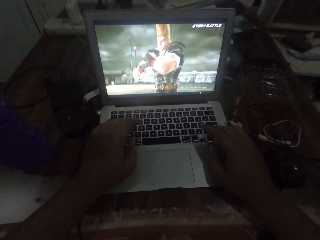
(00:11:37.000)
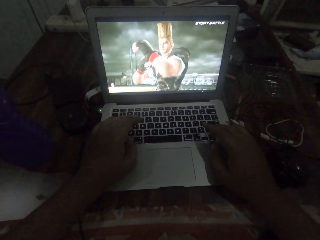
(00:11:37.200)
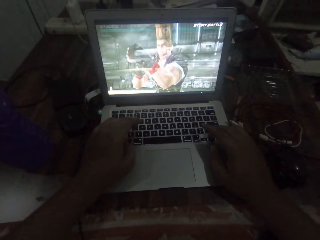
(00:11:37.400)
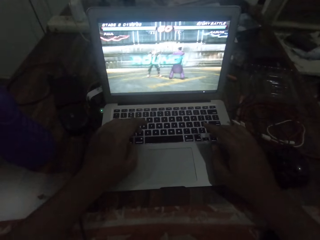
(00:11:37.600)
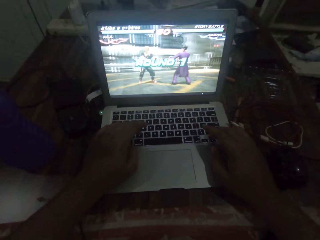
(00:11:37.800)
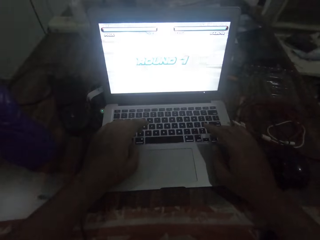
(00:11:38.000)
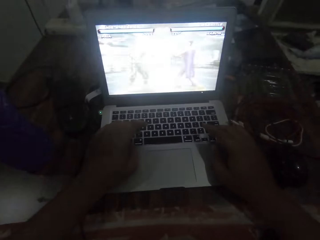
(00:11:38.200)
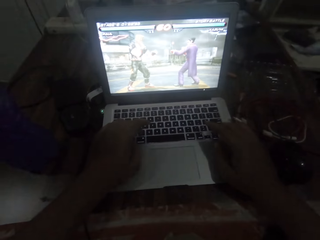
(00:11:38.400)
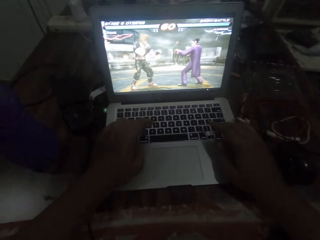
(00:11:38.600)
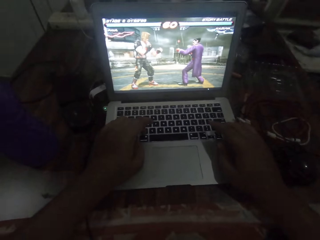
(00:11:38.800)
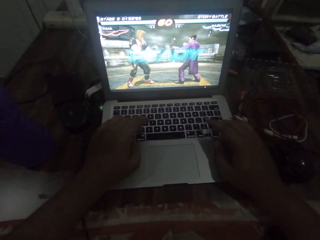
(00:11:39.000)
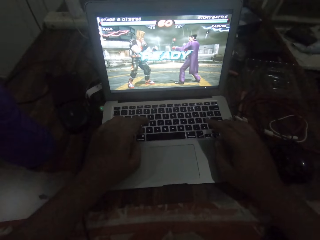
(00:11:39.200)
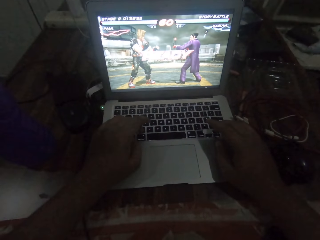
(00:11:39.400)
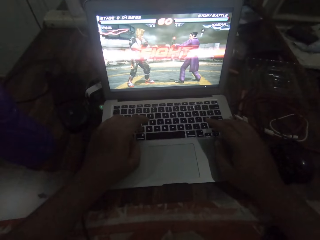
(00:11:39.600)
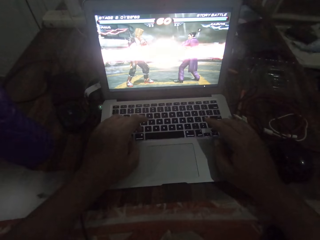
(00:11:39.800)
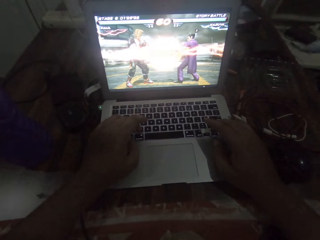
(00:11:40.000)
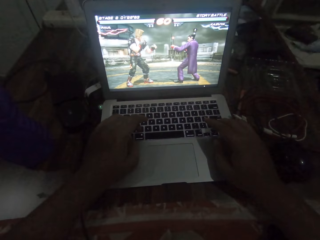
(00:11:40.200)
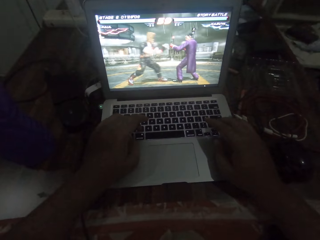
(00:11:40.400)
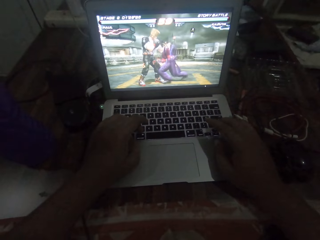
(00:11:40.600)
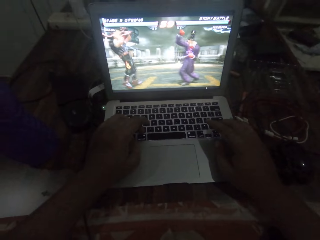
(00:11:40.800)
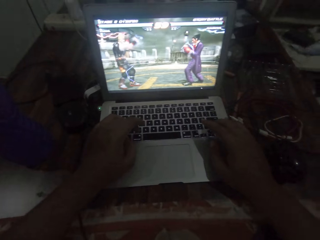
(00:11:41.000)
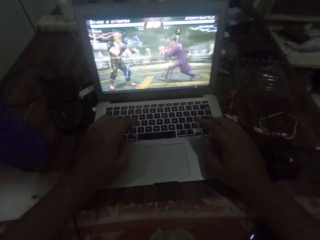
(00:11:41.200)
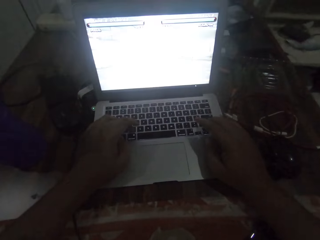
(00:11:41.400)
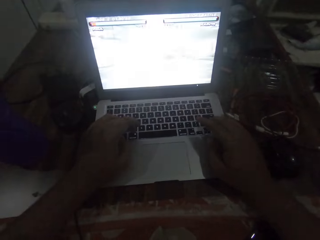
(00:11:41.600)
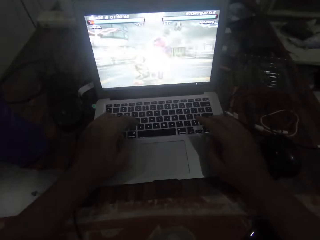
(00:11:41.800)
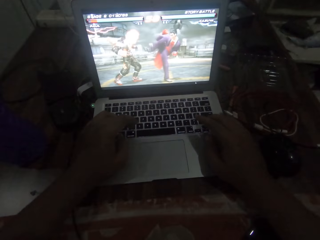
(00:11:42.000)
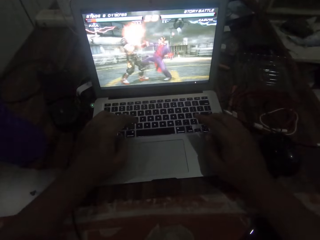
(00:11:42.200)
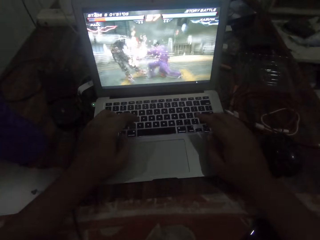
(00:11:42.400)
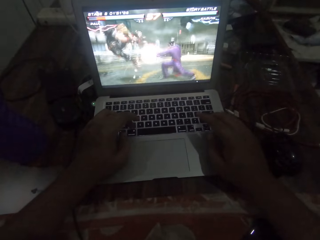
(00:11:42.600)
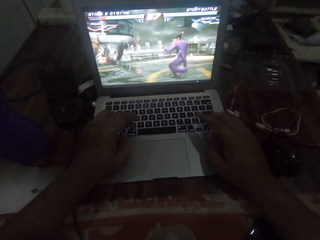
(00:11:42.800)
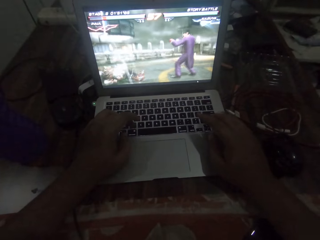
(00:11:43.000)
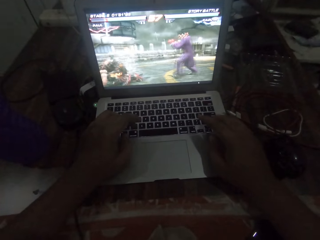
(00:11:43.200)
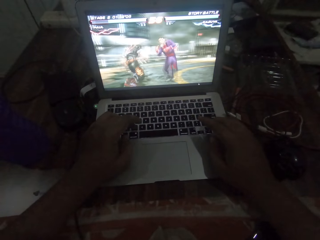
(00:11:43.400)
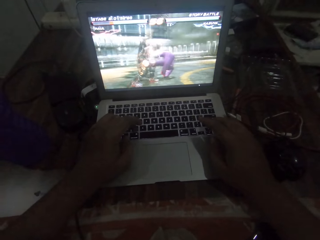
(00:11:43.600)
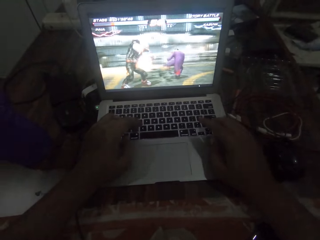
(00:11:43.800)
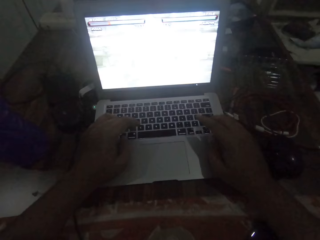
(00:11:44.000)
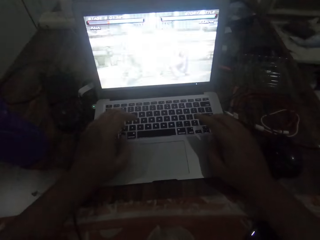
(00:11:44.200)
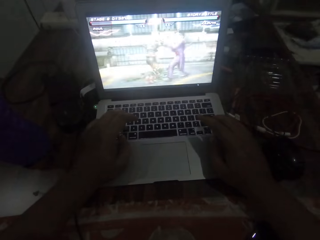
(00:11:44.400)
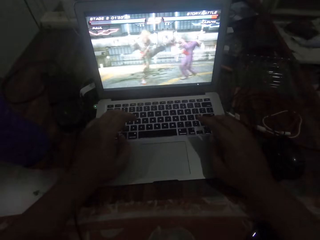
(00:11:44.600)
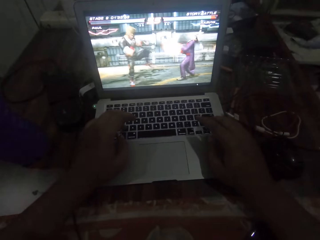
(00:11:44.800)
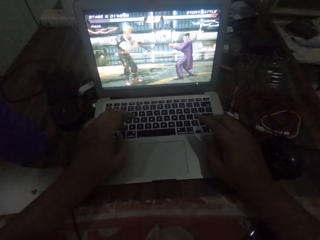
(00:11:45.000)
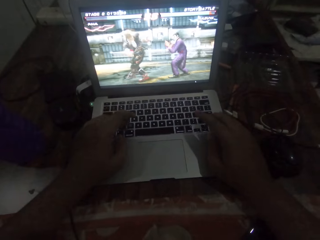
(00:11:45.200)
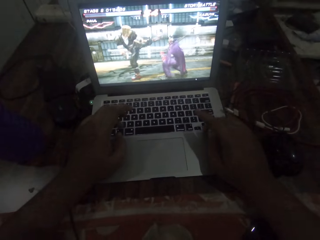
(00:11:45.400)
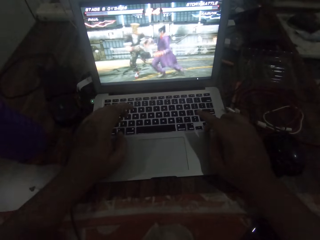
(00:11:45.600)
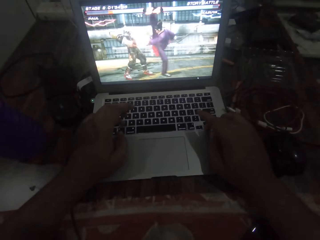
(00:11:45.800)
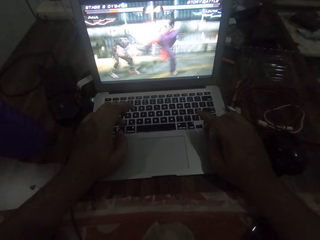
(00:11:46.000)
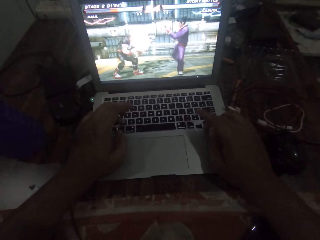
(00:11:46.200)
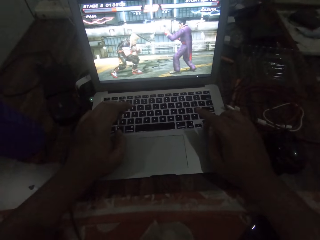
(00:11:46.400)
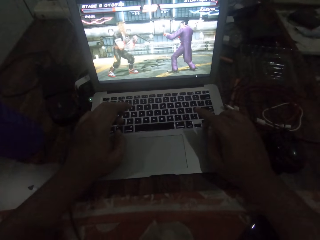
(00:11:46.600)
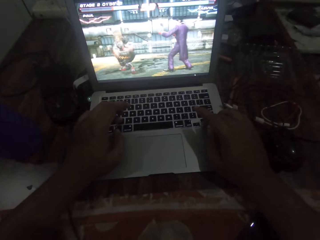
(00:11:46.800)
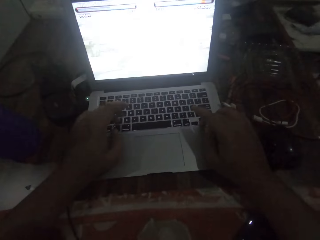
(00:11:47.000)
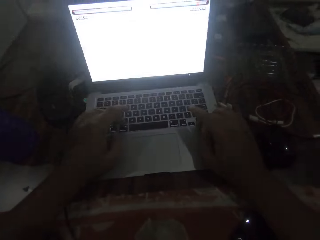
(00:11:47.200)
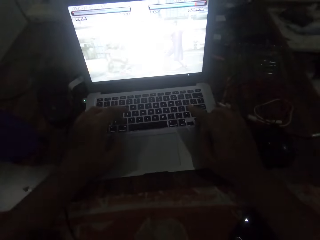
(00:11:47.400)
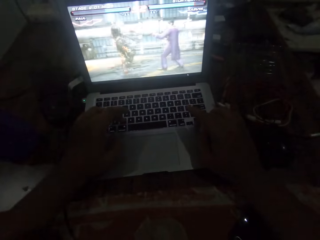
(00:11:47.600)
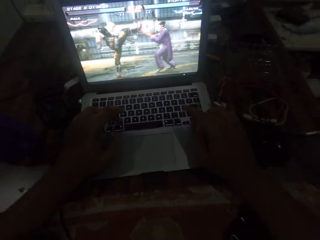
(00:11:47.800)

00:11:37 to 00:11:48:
The camera wearer presses the keyboard.

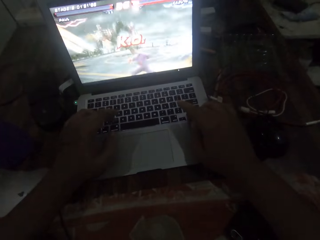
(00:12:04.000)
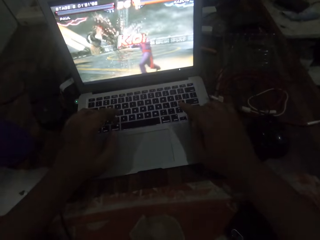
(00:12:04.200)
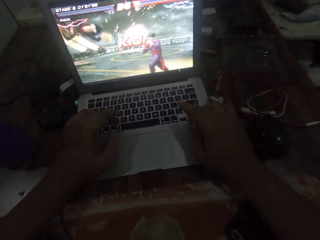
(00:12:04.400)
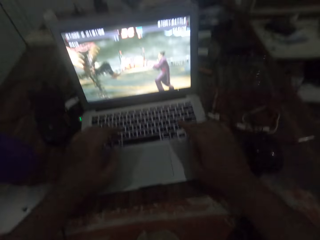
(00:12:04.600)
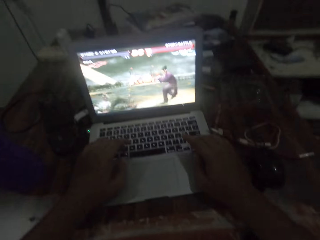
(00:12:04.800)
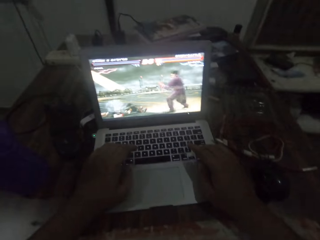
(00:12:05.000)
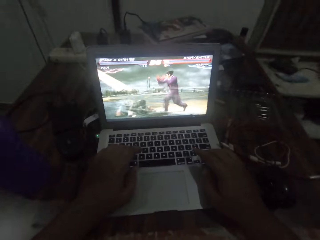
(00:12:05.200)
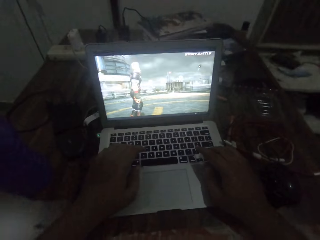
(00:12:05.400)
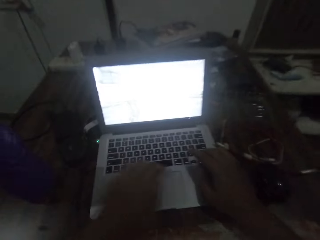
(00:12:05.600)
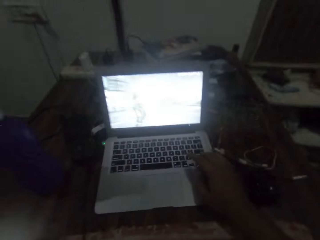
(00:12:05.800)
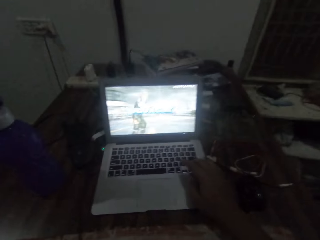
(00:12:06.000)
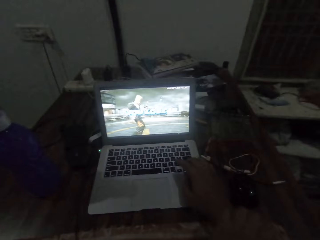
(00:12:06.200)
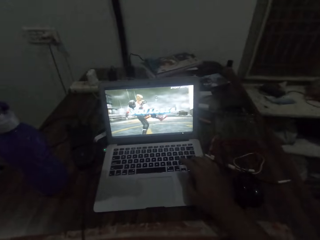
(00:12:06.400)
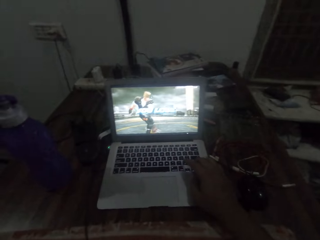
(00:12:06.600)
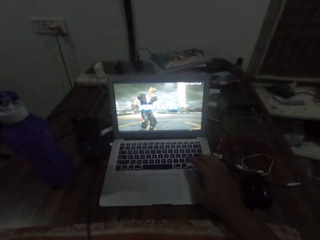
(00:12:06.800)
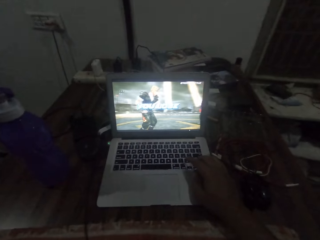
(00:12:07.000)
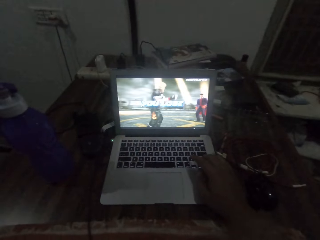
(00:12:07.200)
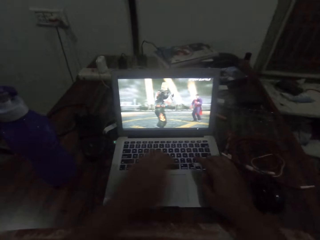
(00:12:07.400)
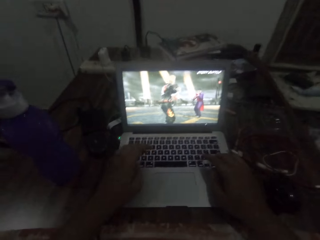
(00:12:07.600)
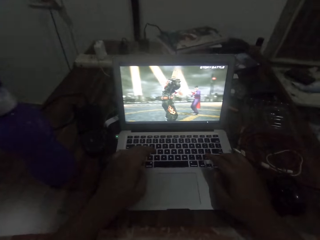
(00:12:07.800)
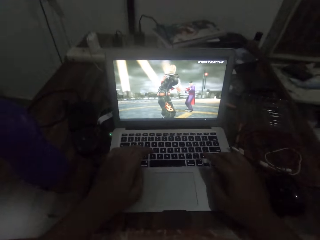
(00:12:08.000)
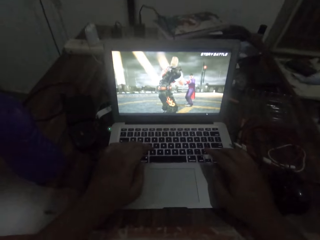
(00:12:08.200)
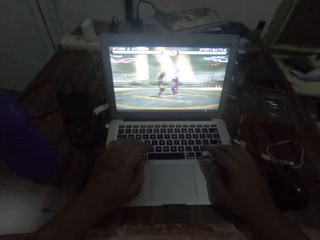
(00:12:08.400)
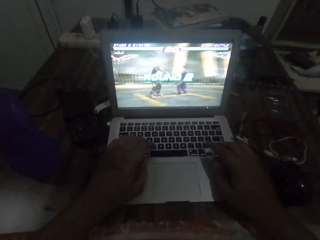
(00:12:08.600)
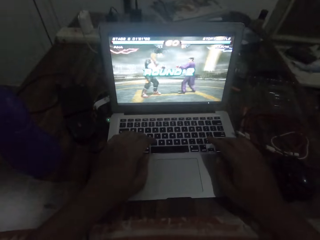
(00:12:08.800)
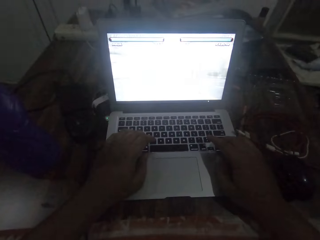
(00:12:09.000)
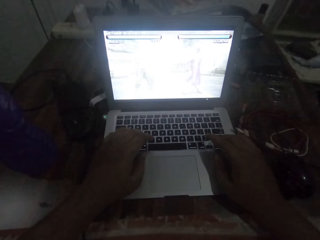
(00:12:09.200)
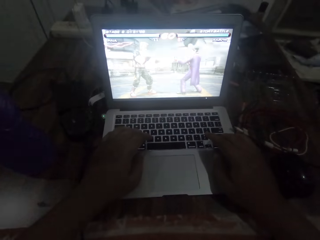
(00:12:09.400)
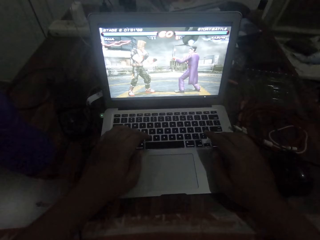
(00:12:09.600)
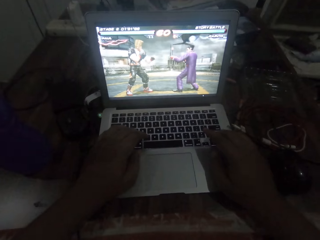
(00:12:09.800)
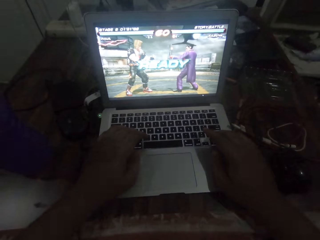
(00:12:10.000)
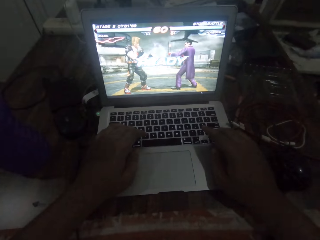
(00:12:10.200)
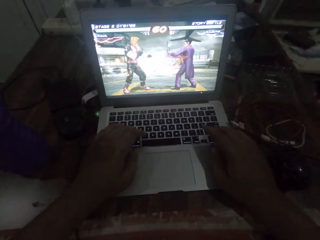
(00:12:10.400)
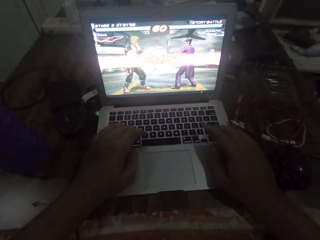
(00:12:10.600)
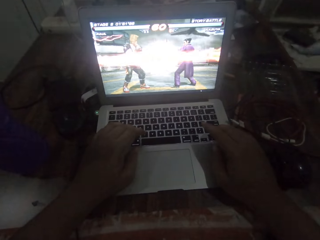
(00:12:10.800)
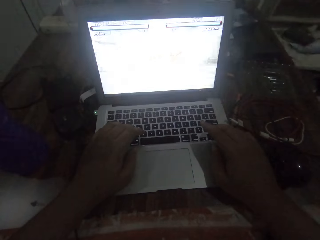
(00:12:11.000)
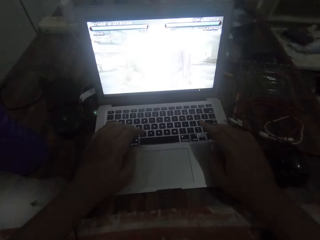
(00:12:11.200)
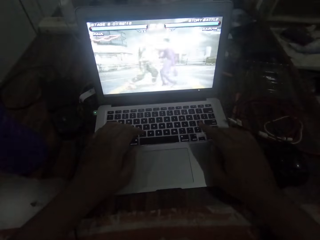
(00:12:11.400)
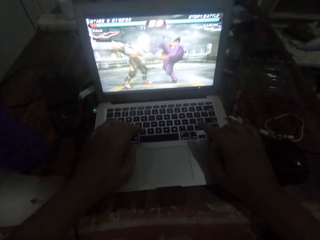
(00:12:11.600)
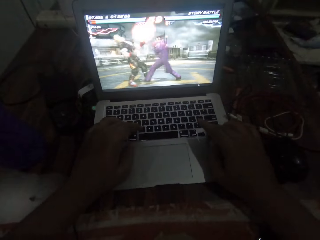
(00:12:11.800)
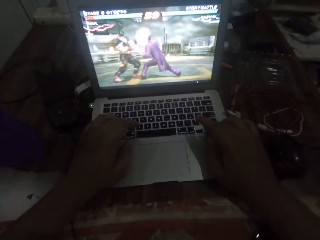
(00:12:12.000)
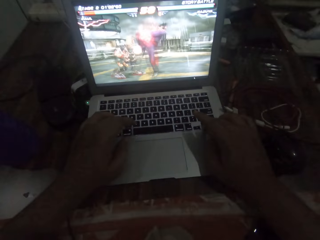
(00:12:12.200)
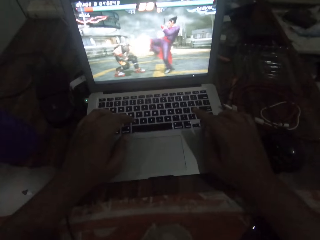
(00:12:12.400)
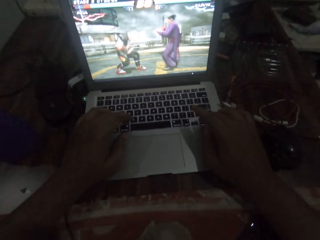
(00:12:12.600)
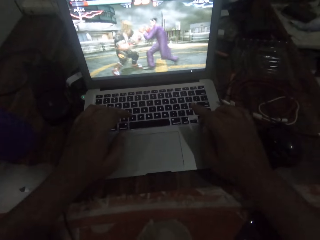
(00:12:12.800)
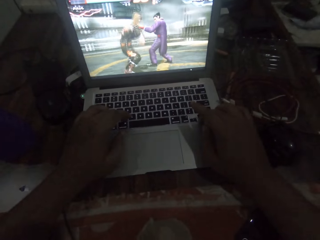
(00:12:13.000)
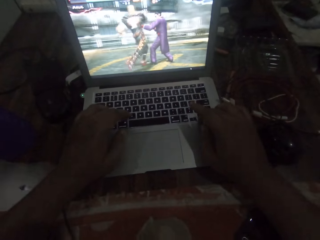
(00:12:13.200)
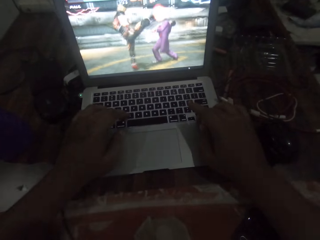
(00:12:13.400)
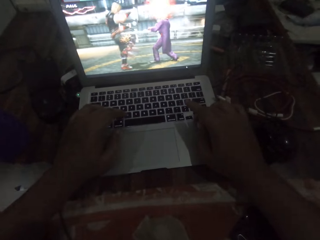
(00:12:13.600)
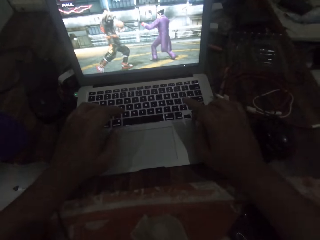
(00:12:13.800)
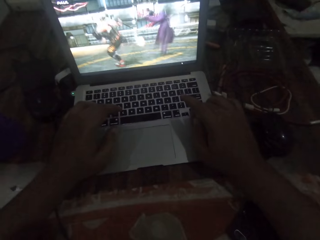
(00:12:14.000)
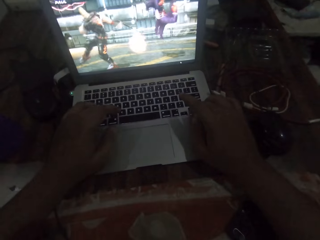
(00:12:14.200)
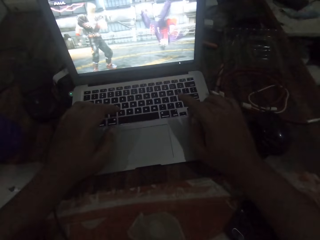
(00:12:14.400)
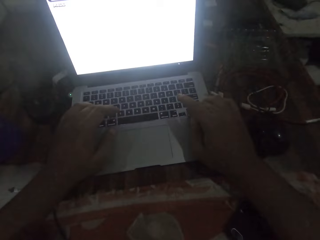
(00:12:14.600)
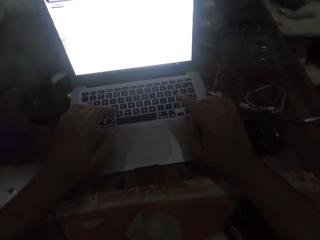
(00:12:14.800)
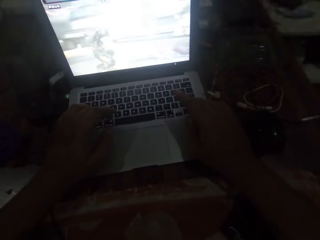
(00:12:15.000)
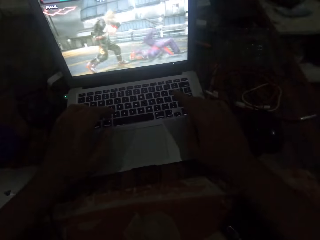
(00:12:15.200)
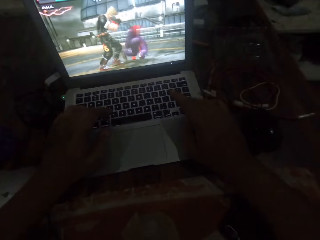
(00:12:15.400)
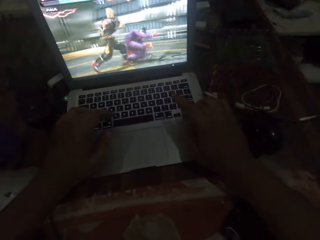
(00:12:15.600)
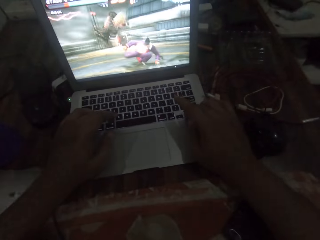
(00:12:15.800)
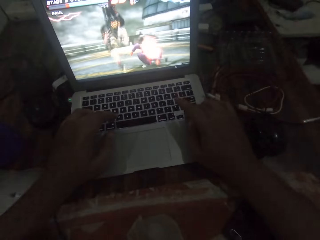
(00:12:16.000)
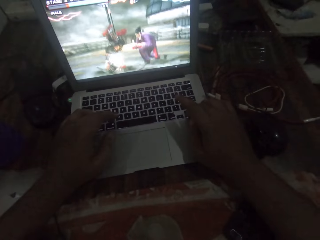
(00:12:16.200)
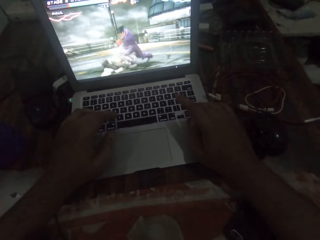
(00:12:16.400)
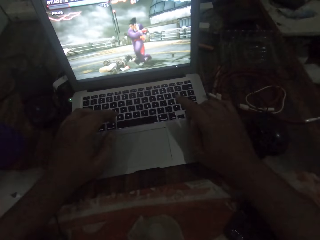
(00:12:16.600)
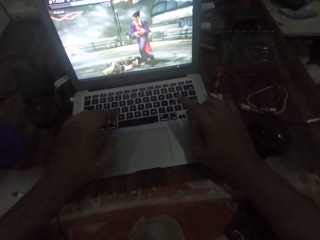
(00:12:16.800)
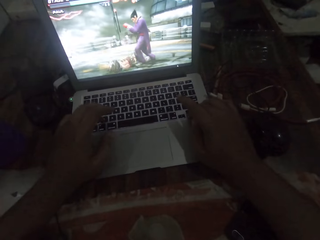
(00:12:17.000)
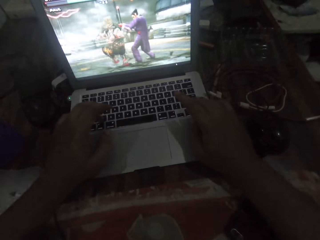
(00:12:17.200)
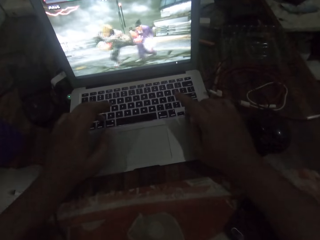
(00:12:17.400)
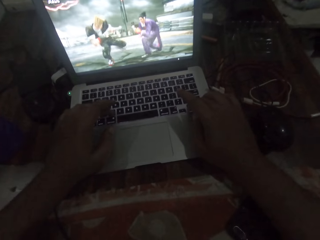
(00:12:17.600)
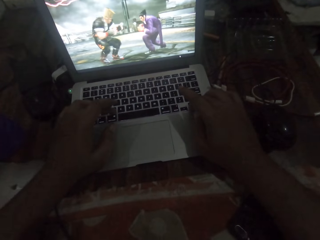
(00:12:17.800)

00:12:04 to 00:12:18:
The camera wearer removes his left hand from the laptop computer. He scratches a hand. He places his left hand on the laptop computer. He operates the laptop computer with his hands. He presses the keyboard.
